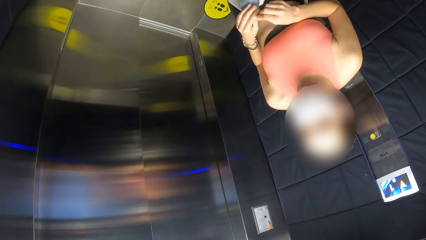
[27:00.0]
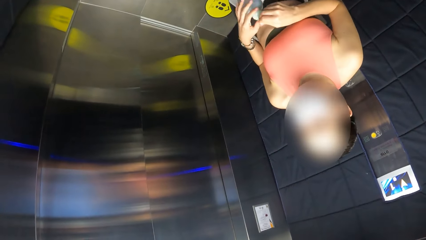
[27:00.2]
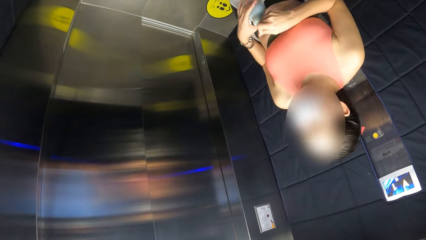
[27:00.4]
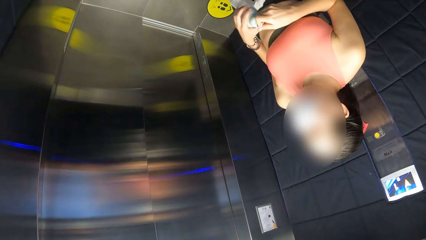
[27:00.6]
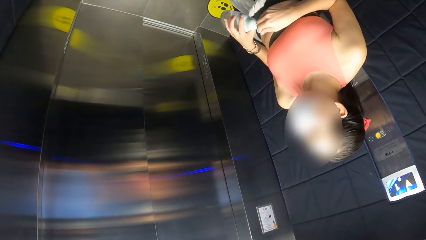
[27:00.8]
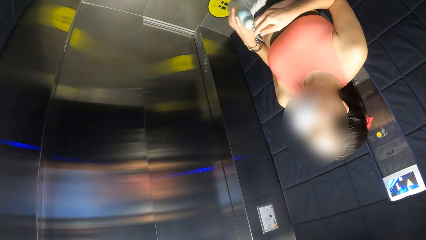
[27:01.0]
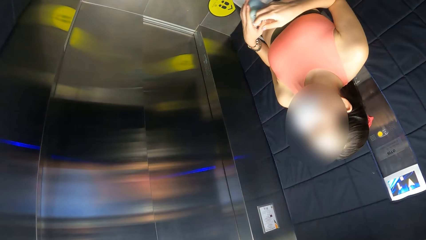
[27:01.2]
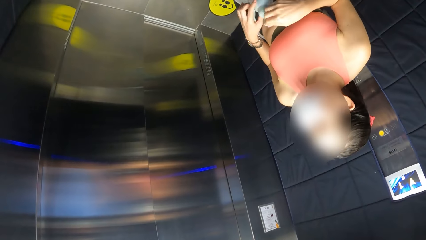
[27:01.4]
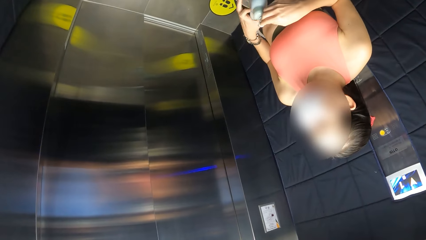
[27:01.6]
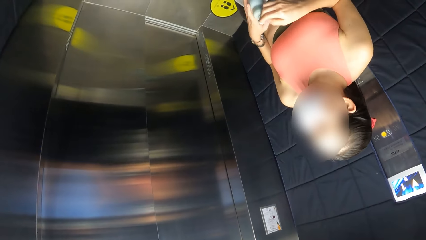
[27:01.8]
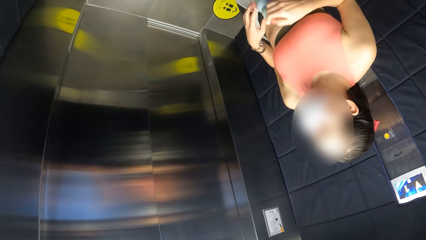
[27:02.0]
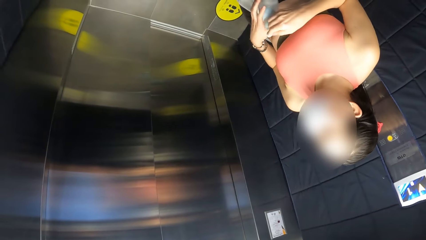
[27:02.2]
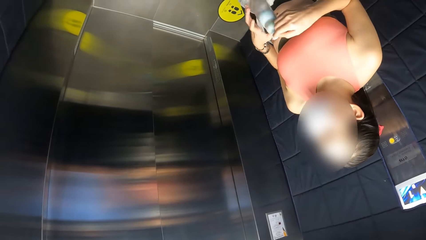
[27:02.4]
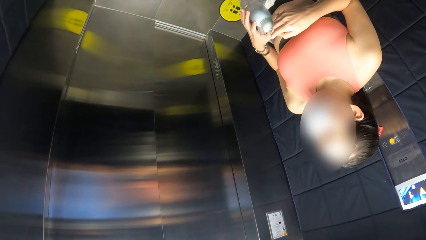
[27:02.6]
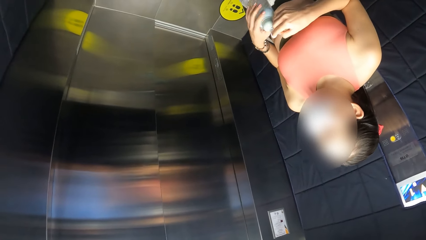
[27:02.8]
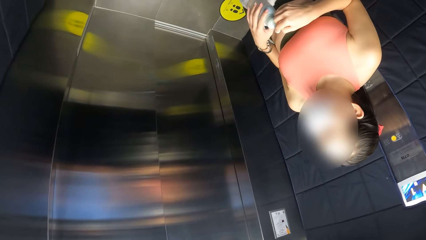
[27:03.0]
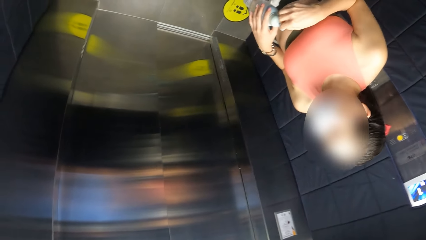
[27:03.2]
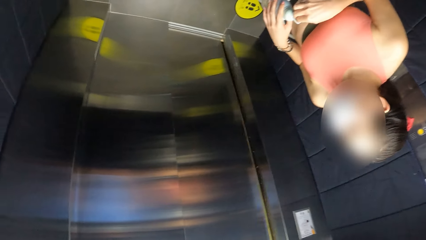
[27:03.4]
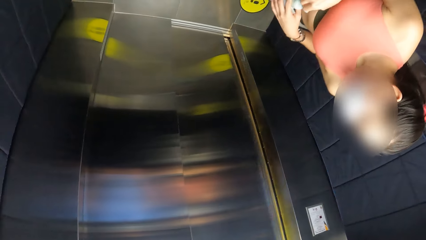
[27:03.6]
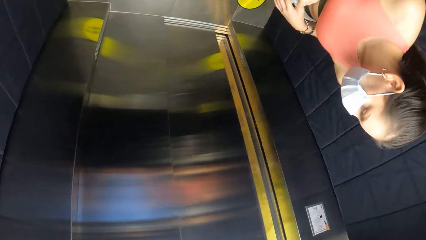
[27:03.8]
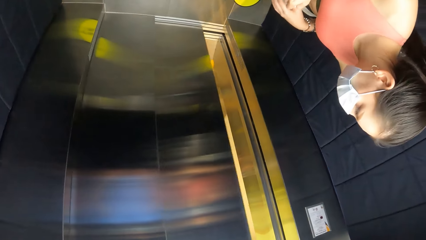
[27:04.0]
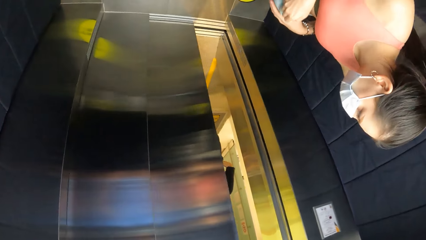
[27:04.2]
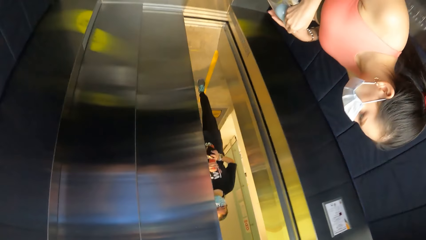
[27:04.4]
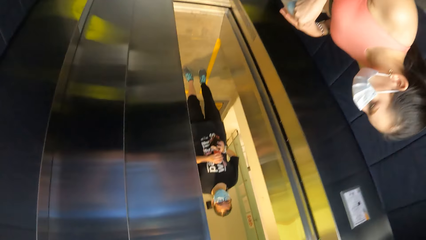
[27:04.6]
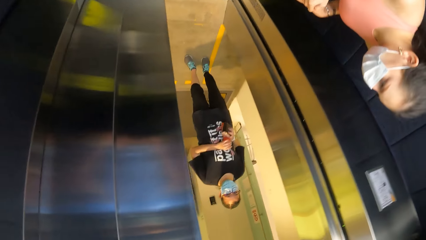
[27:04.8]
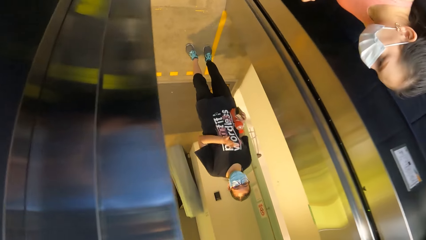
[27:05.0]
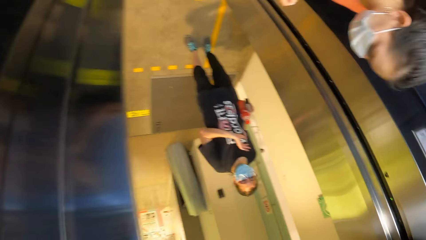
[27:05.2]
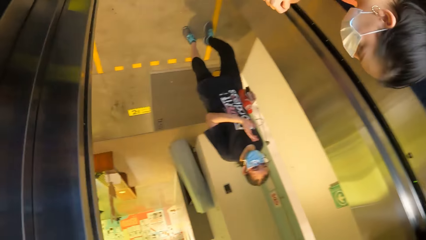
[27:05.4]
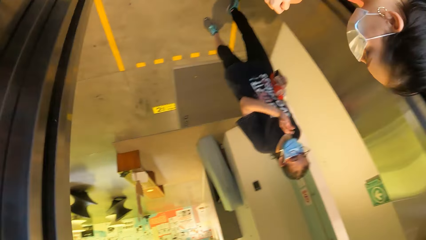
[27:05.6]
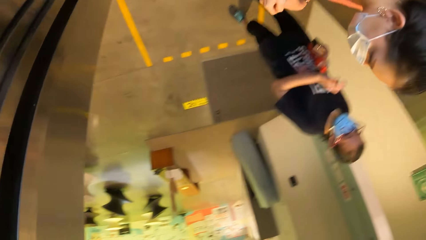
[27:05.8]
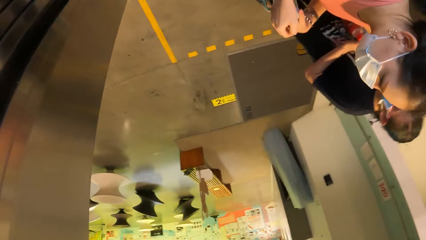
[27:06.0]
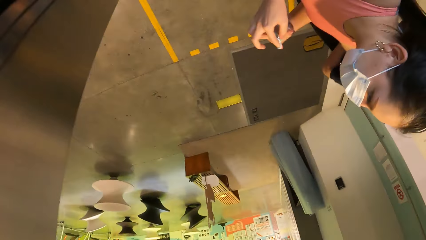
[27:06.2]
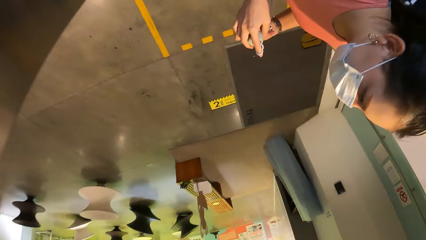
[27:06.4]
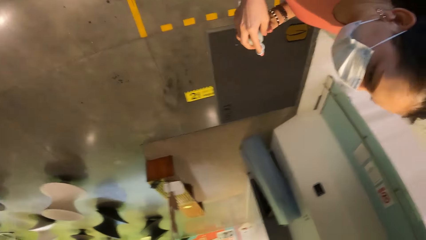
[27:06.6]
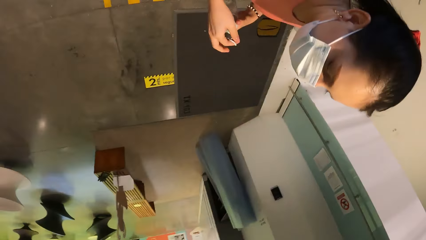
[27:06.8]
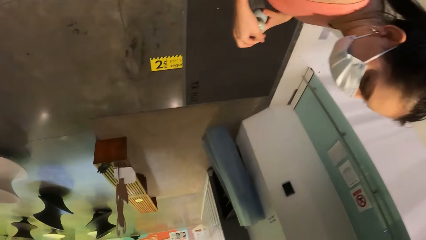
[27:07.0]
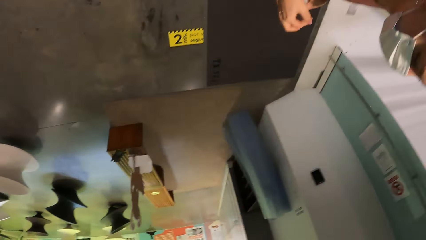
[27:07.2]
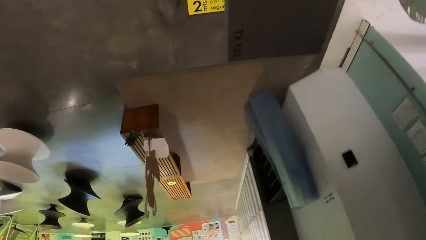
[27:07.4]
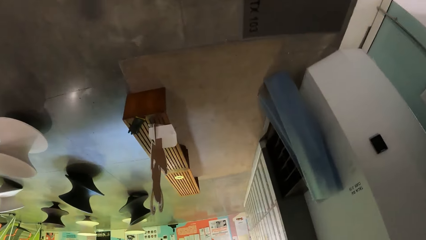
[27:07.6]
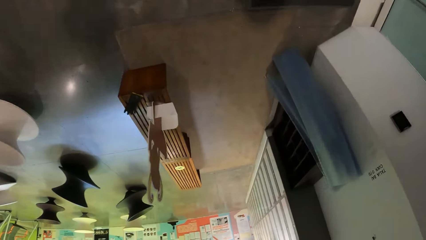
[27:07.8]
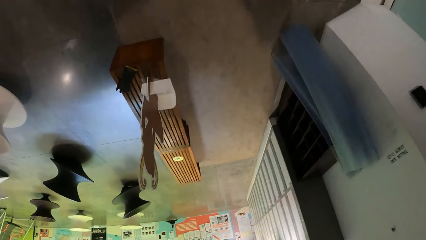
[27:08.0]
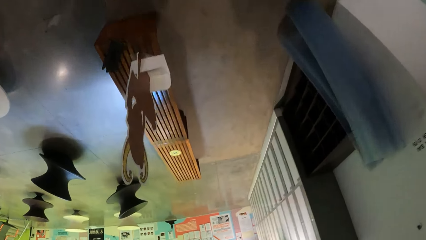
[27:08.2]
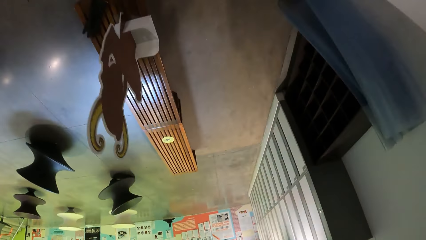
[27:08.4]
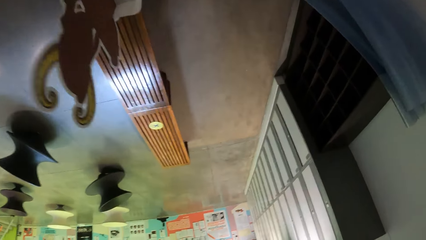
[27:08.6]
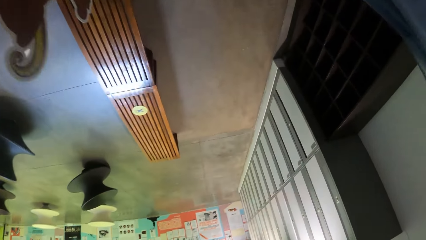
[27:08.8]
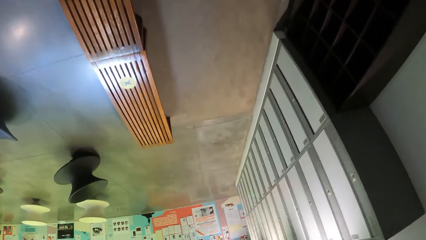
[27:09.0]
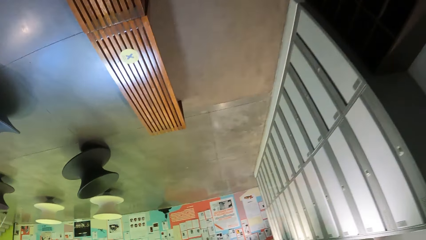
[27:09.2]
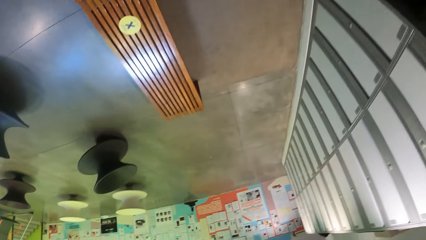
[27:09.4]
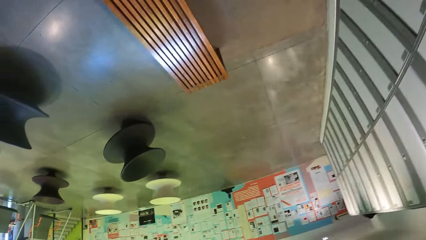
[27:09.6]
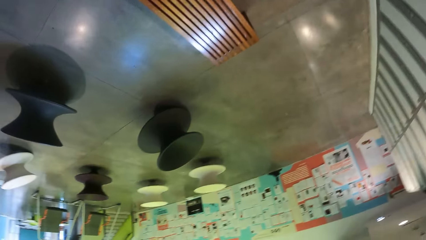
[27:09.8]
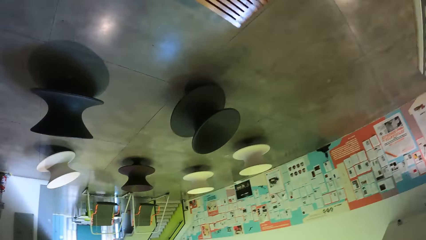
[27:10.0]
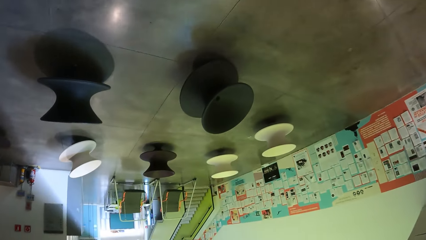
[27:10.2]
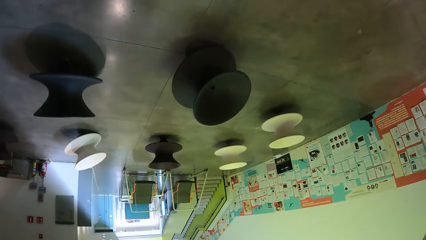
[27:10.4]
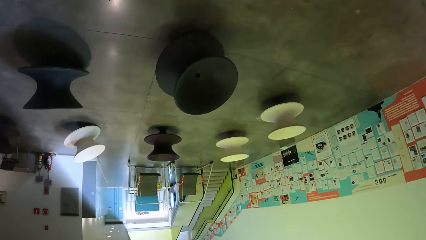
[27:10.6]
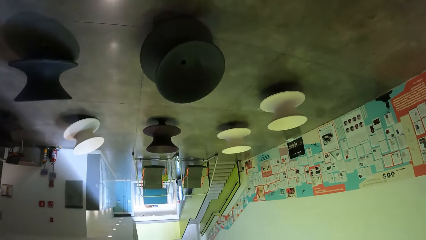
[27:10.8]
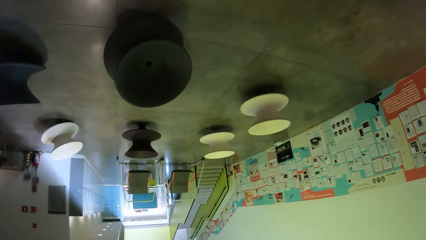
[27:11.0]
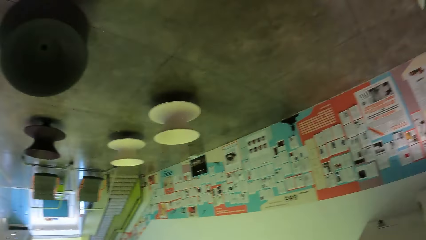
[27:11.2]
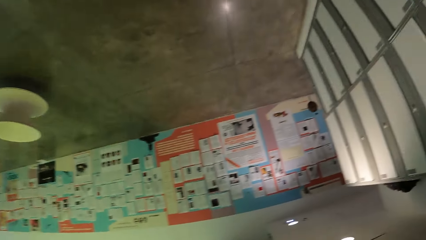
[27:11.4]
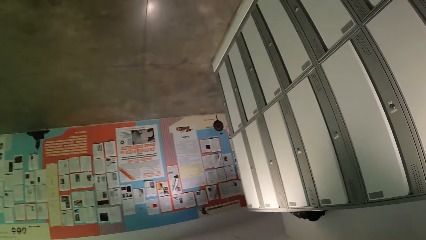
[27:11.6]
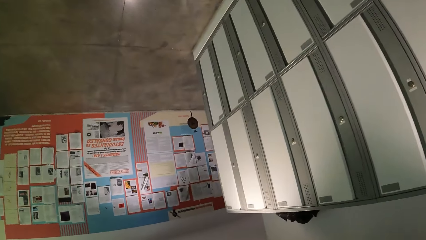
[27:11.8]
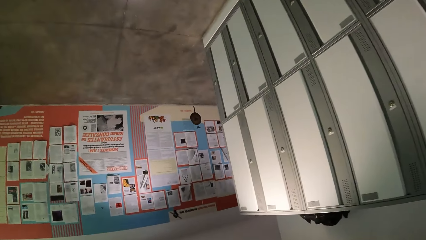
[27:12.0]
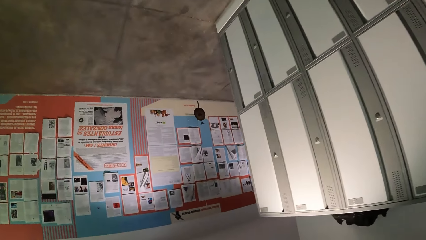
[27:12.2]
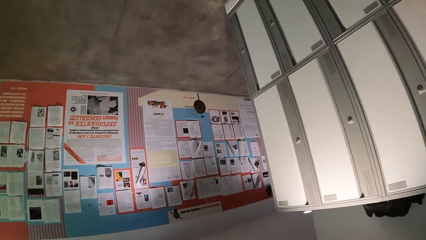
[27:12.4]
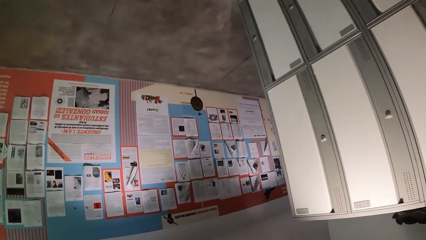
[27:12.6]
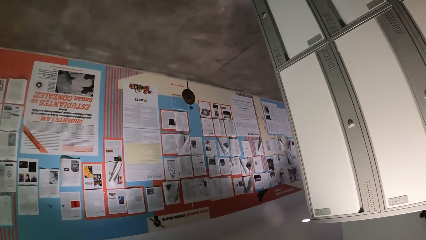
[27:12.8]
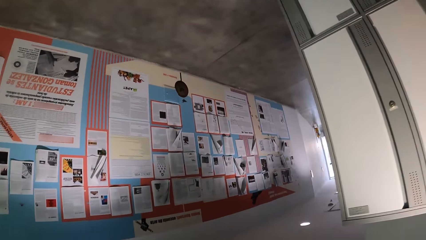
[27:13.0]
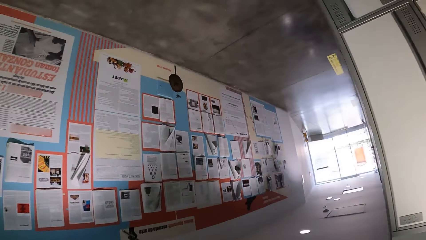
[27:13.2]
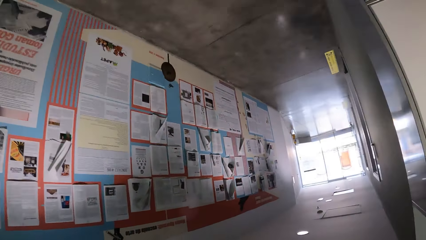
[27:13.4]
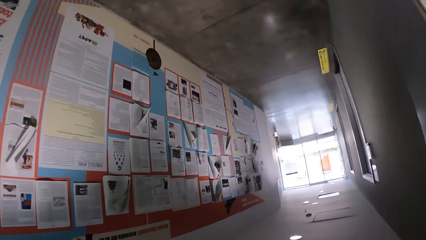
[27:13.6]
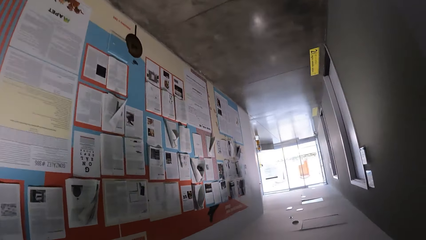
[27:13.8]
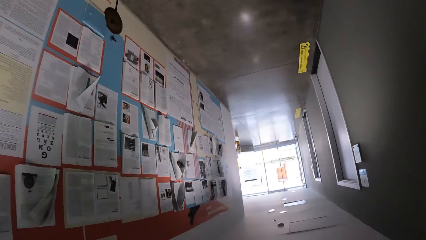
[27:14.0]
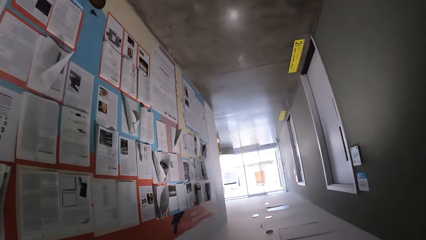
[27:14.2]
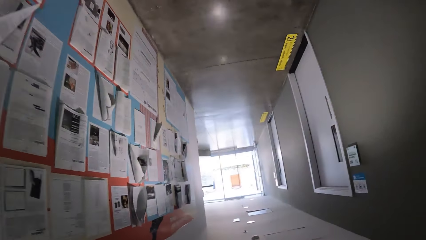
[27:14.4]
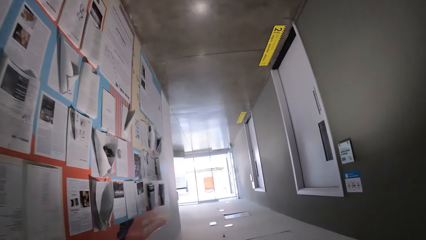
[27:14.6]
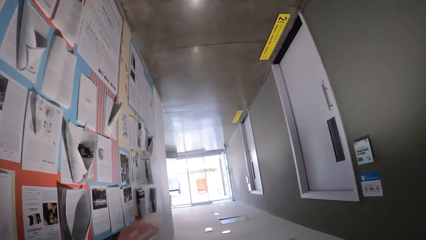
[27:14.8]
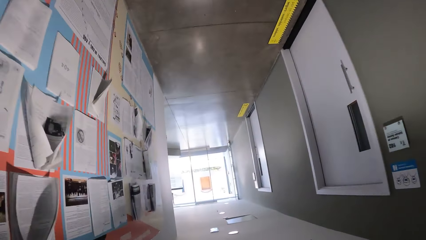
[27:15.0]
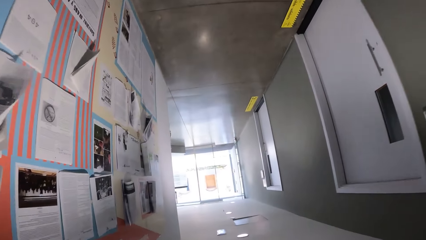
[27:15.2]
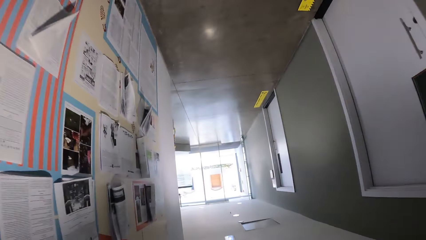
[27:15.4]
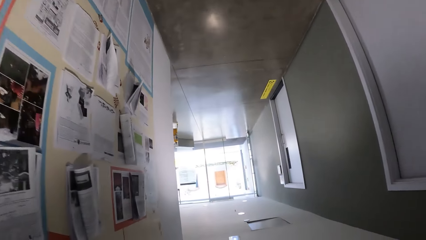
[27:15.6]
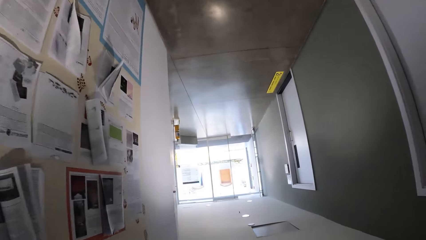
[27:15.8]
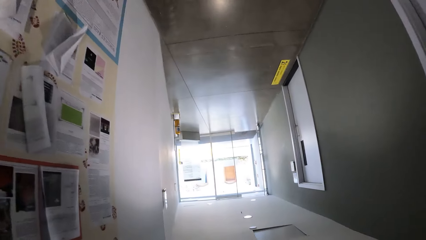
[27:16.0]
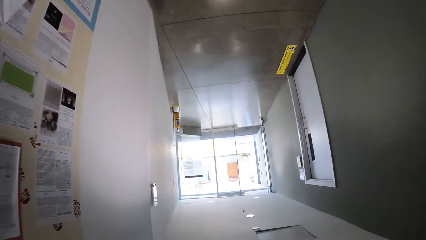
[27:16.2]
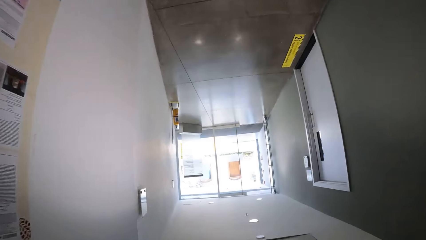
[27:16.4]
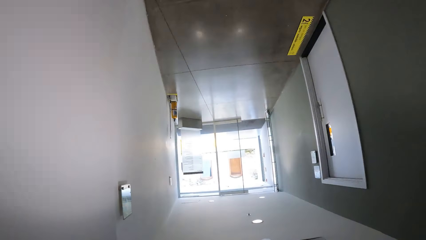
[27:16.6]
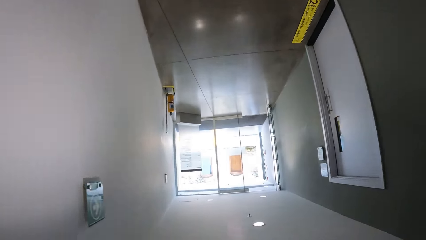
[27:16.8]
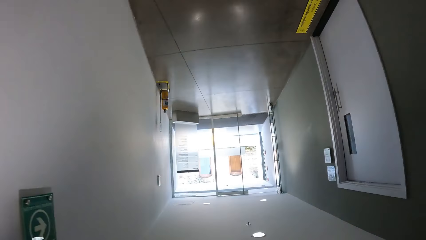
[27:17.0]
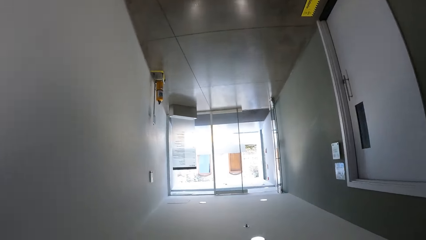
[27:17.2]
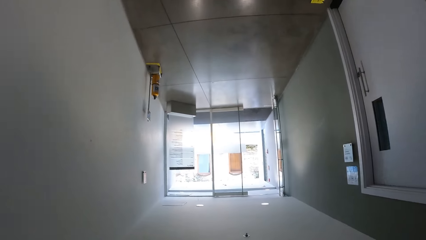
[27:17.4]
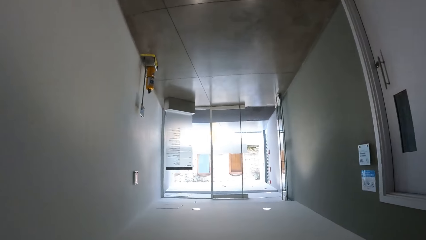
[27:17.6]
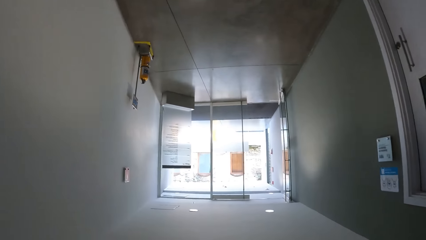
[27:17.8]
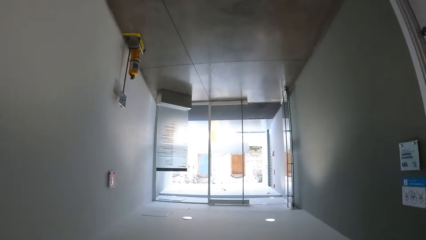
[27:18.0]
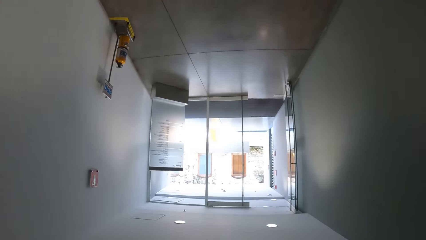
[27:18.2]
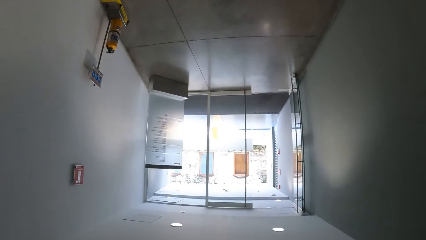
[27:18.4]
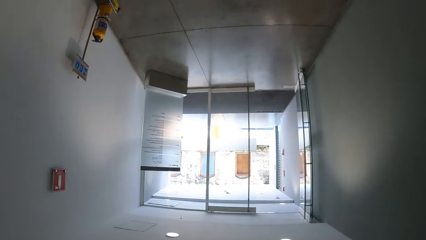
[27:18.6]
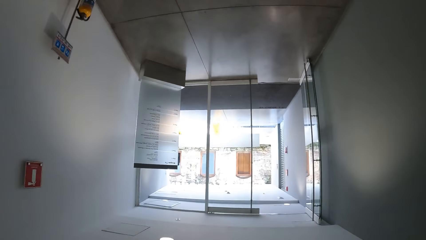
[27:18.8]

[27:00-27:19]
A person lowers the hand. The person plays with the water bottle. The camera wearer walks in the building. The person moves around. The camera wearer looks around. They move around and turn around.
